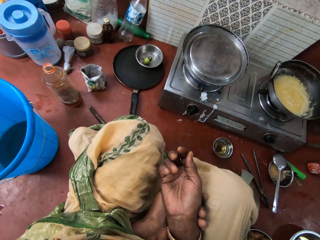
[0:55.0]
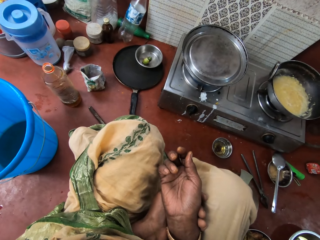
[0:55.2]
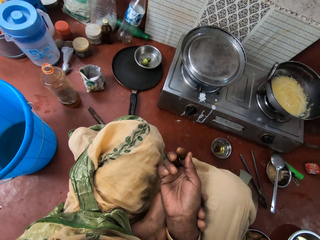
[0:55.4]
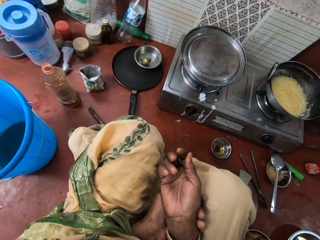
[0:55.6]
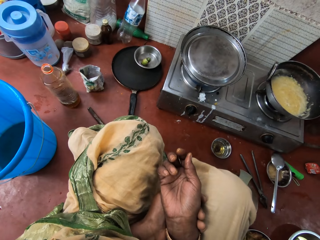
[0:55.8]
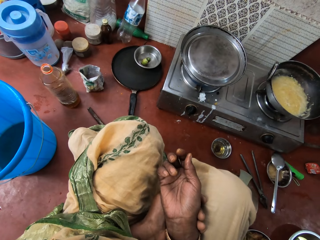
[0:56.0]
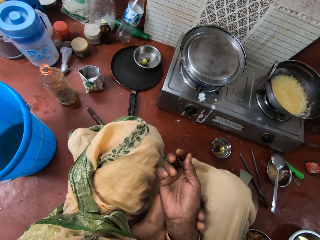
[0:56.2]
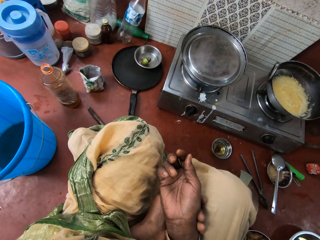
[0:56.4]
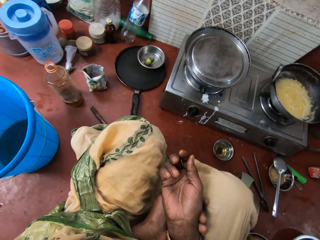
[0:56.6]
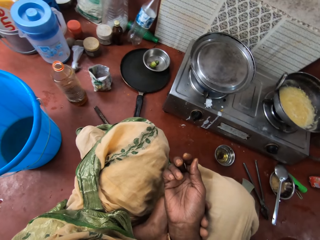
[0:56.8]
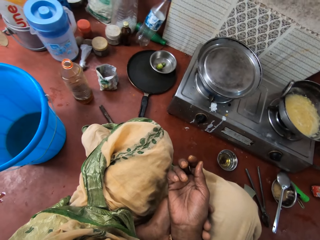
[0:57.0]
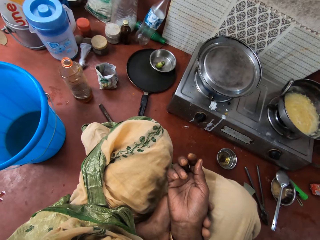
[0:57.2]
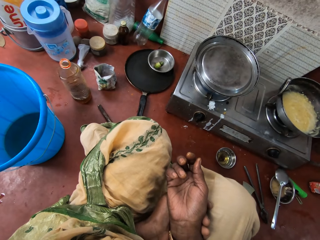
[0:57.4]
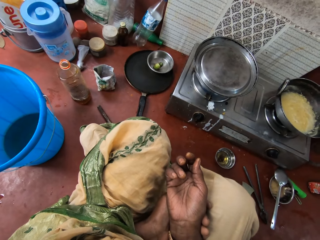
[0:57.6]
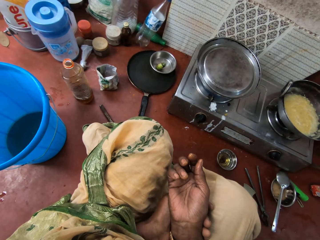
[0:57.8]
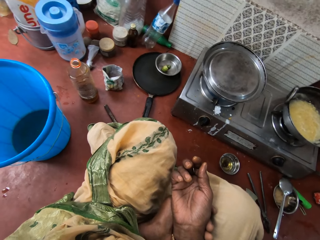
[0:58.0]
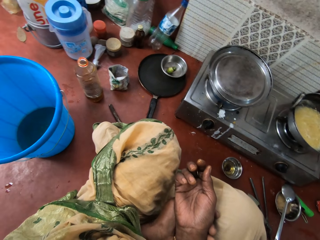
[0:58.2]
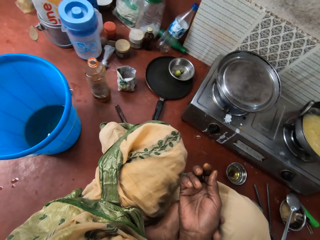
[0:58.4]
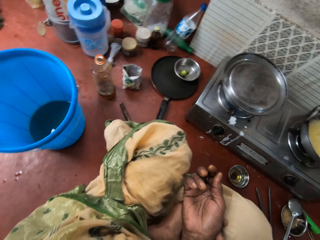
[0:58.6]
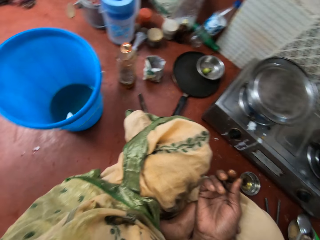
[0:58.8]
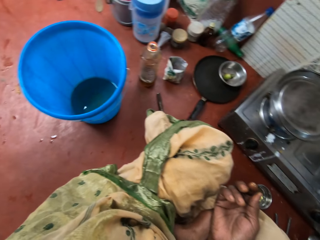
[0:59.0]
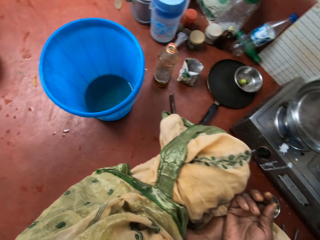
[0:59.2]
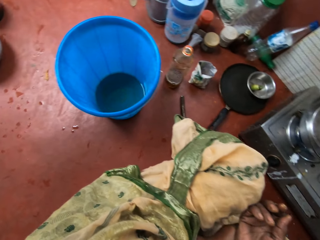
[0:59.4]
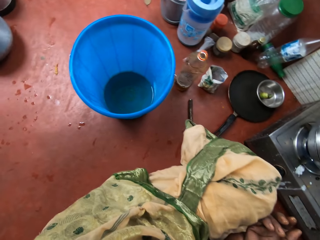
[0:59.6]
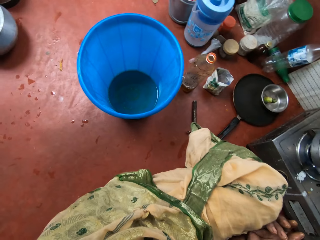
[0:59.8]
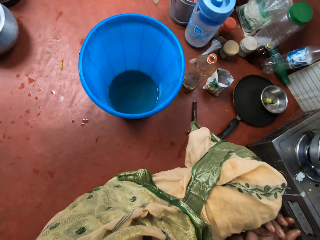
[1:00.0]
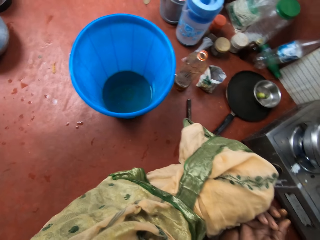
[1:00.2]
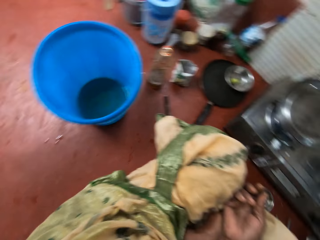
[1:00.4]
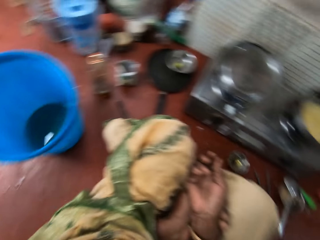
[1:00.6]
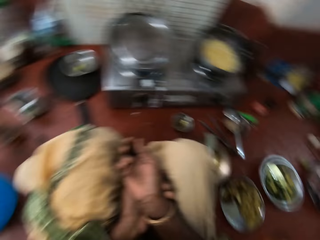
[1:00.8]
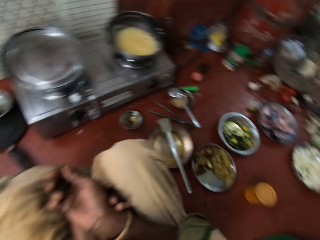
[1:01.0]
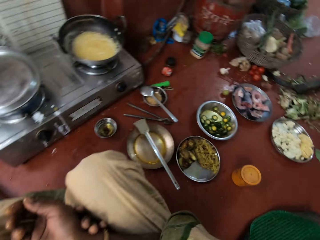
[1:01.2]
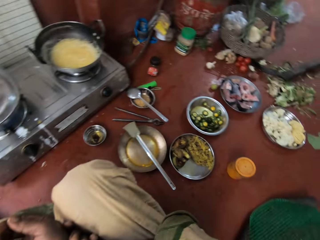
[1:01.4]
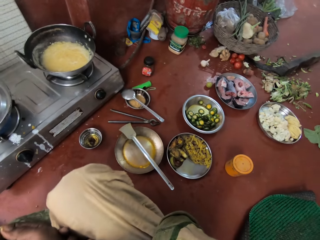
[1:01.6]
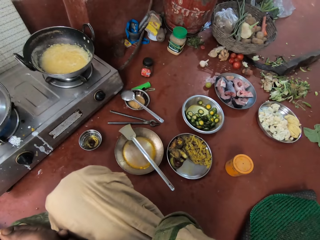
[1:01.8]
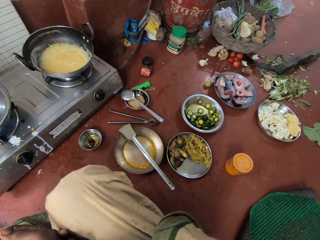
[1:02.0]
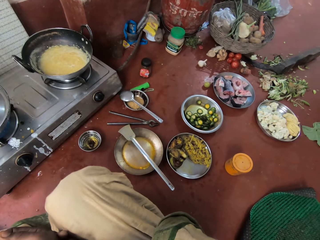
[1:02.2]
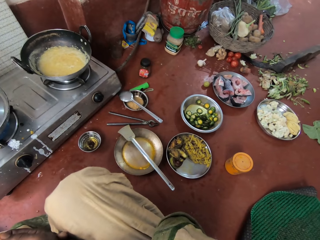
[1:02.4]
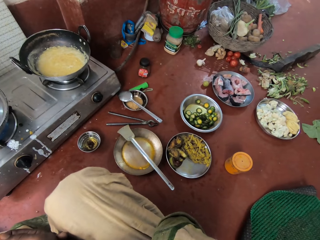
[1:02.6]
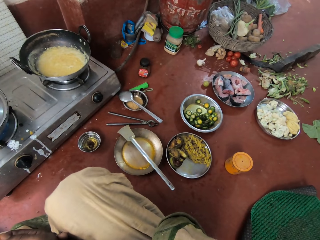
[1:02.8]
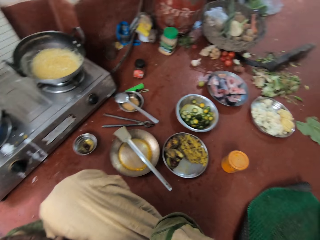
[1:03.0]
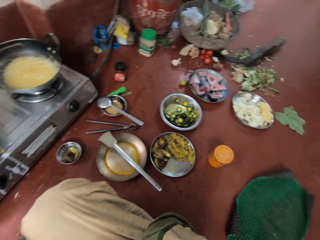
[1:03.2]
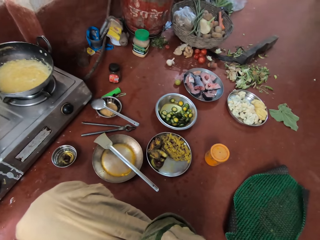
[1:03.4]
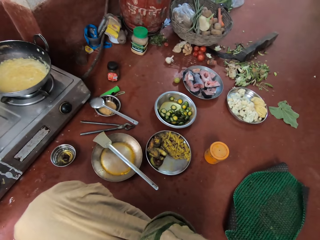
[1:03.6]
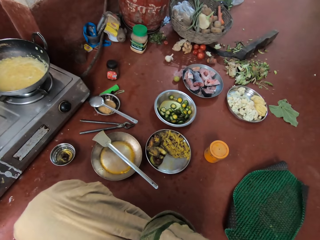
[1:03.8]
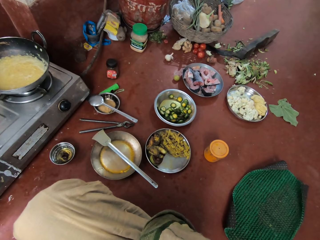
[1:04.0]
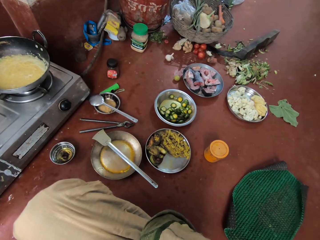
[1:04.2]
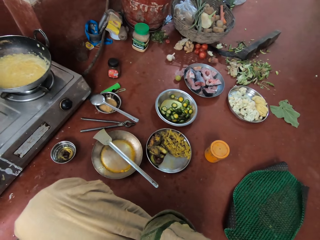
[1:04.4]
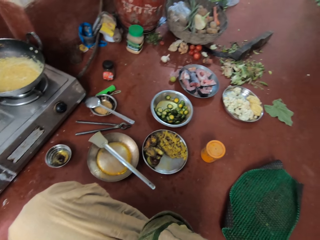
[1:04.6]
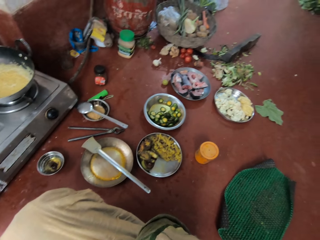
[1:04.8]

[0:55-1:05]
The camera wearer stares at the kitchen.

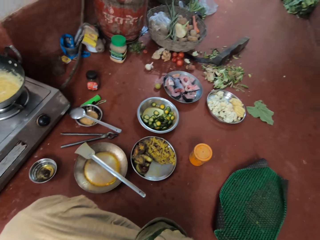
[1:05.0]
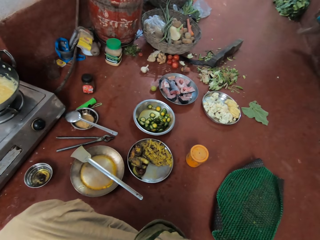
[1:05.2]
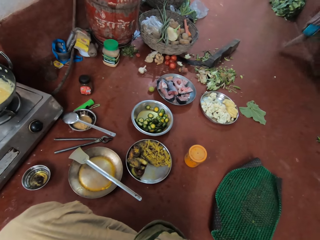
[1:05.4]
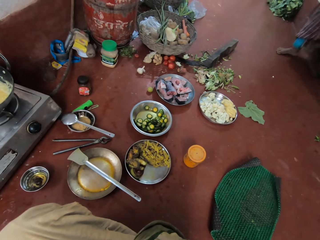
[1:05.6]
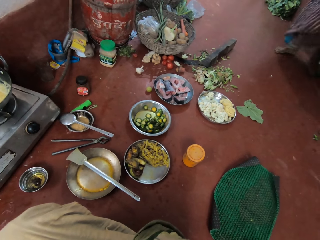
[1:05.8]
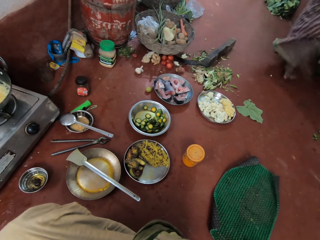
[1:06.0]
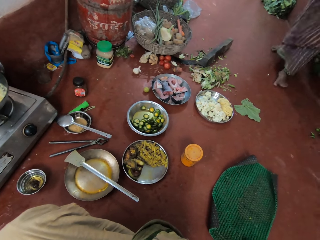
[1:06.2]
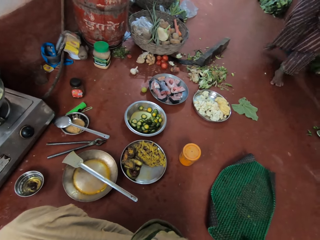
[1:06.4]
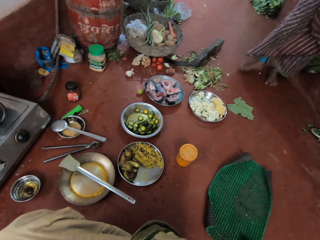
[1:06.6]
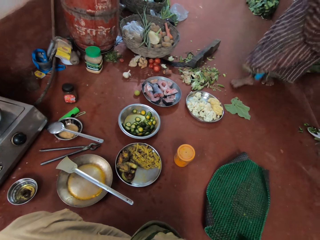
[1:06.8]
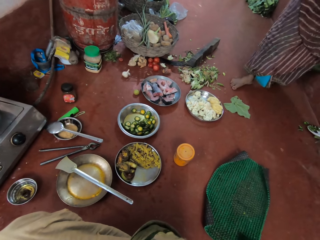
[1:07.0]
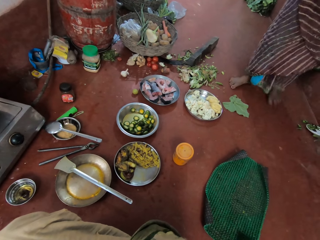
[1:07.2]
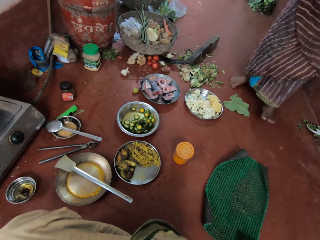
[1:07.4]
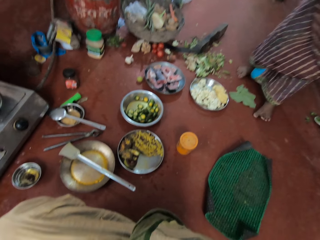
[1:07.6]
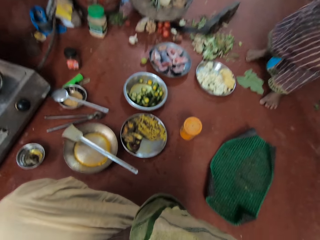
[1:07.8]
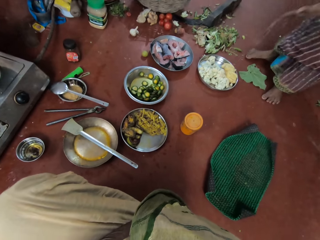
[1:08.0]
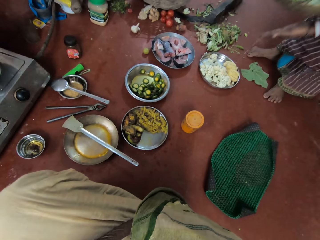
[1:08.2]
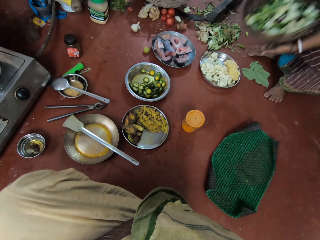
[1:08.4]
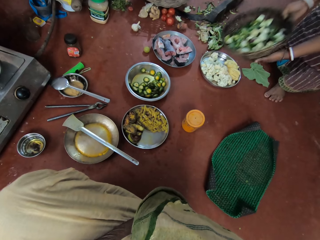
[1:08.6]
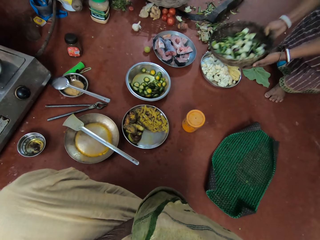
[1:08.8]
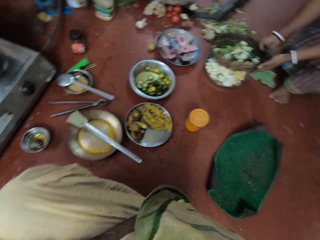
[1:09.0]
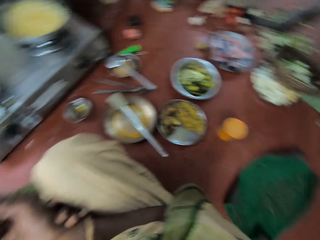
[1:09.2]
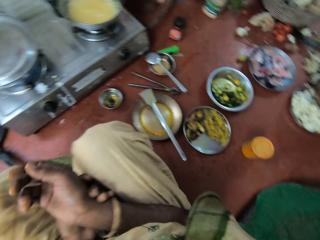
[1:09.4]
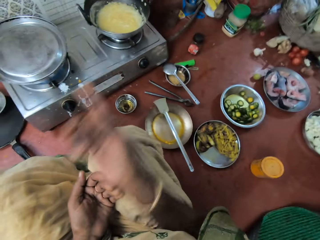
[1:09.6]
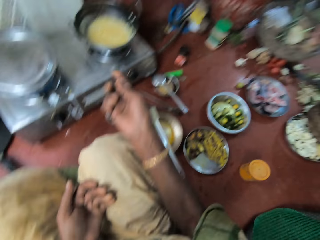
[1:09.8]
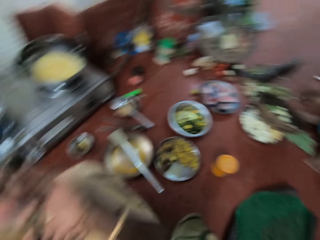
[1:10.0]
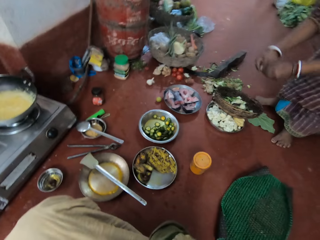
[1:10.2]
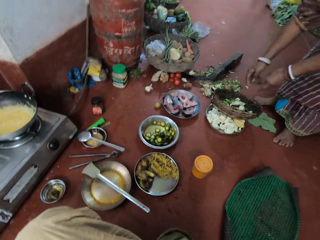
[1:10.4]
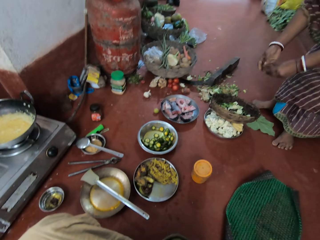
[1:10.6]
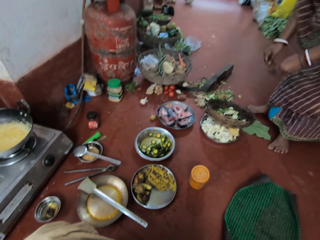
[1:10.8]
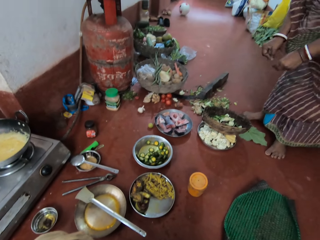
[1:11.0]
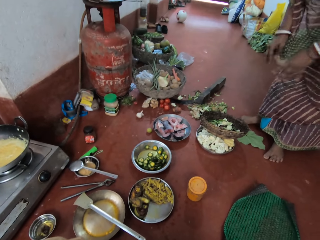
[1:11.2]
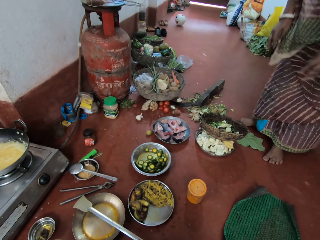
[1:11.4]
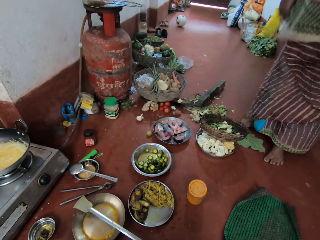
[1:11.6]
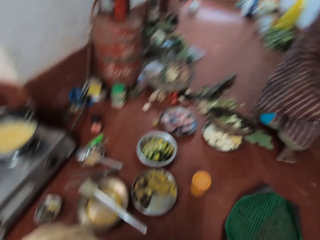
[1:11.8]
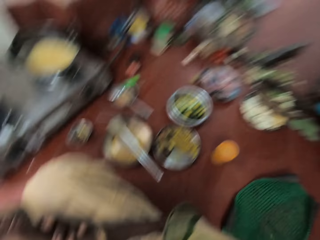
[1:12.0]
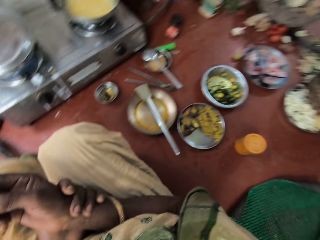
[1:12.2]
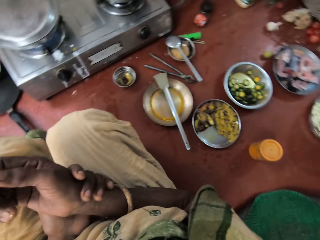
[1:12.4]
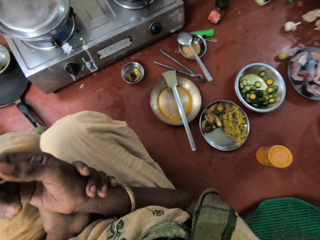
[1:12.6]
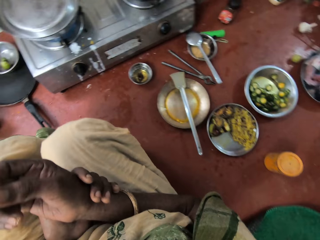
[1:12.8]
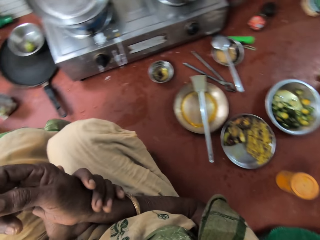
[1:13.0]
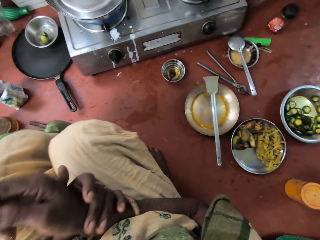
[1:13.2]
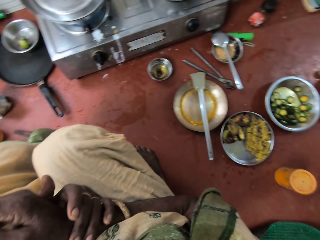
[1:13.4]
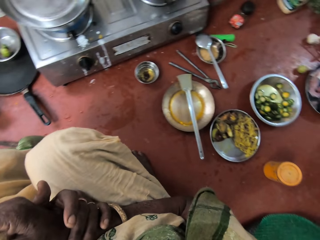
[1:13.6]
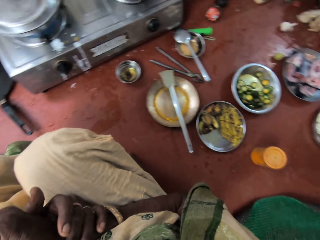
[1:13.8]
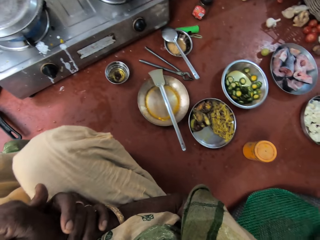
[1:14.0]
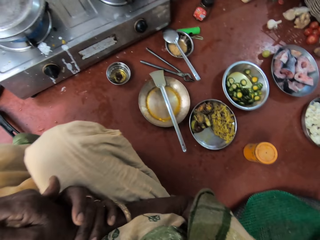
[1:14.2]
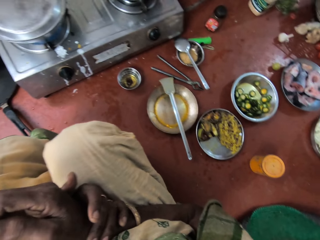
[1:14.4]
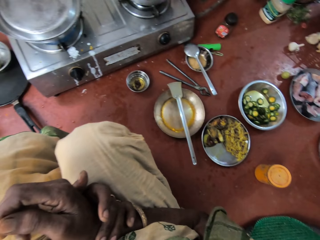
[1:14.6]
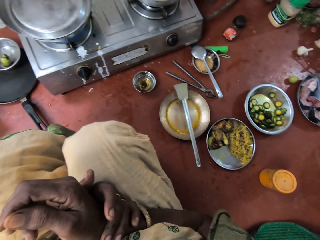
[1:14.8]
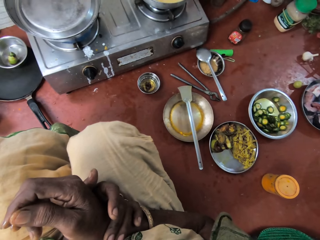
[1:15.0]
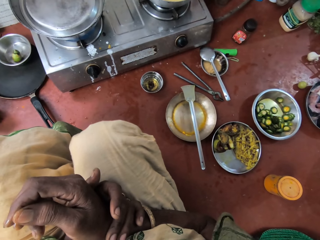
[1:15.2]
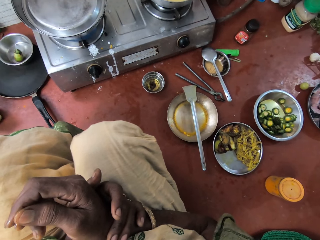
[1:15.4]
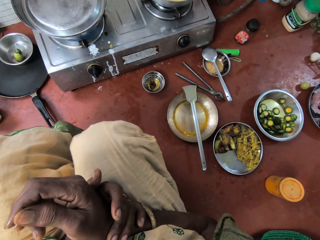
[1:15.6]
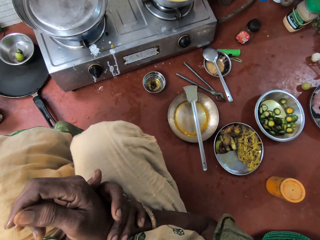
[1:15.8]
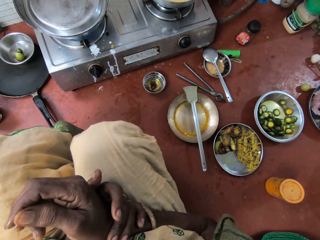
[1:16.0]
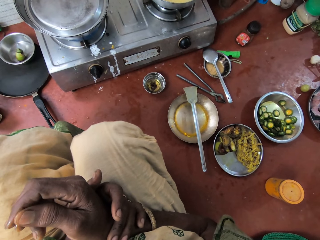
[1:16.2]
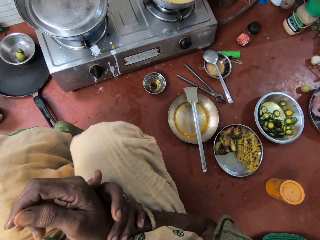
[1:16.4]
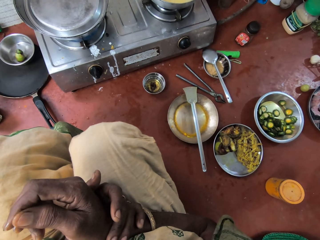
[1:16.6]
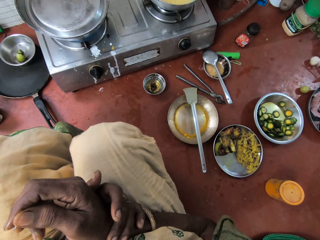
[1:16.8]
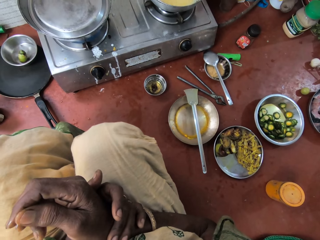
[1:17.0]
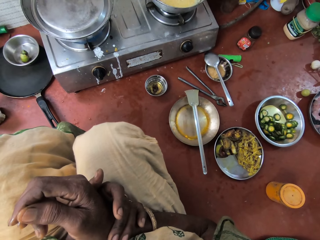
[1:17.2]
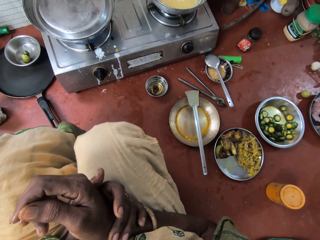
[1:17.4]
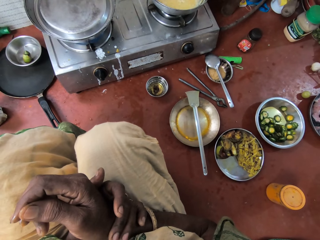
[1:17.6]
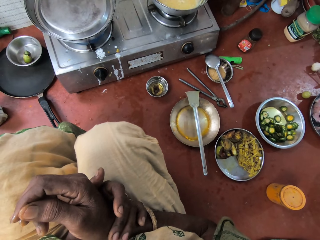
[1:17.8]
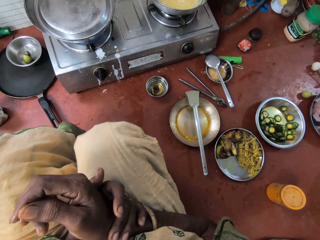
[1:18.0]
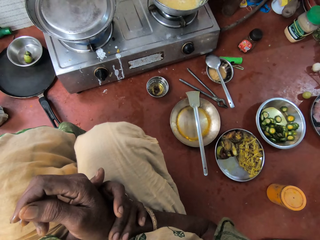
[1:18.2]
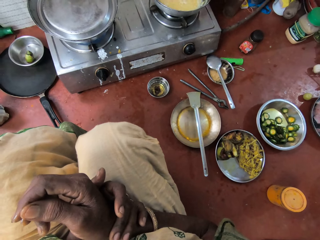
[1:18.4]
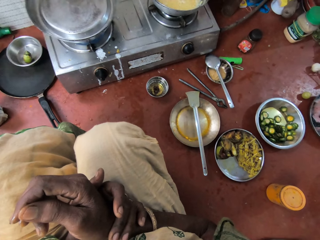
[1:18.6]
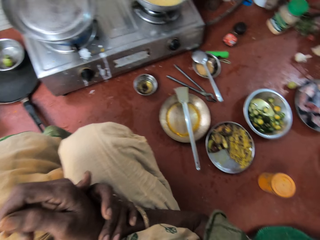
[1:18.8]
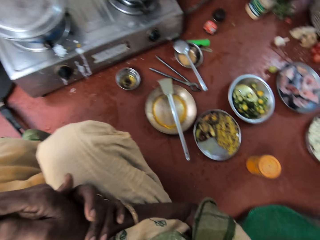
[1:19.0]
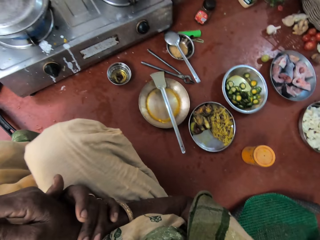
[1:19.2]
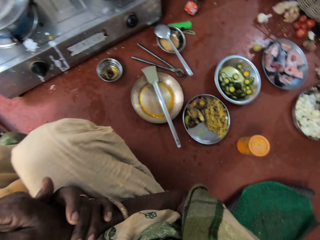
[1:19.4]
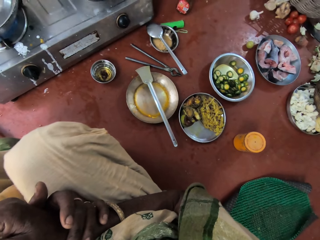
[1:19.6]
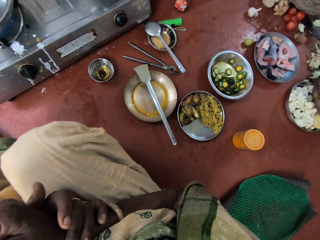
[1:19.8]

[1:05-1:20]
A woman comes in the kitchen. The woman places a basket of vegetables on a tray with her hands and puts the winnowing tray down on the floor. The camera wearer interacts with the woman. They point towards the oat in the kitchen. The woman puts something on the winnowing tray. The camera wearer stares at the kitchen.
